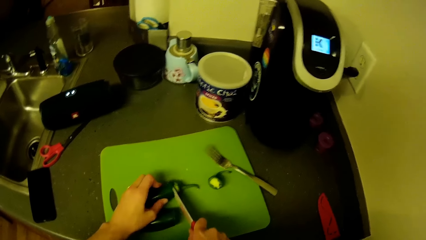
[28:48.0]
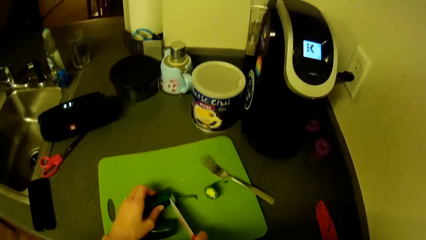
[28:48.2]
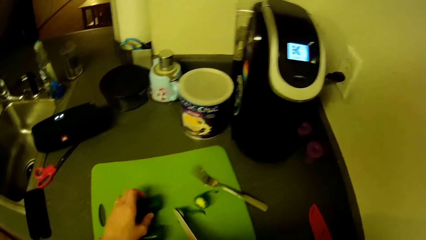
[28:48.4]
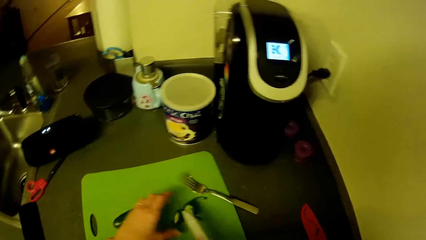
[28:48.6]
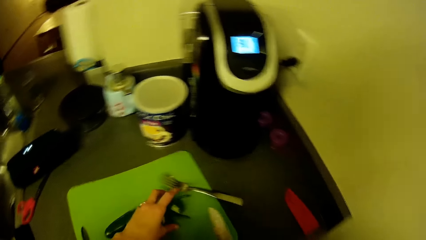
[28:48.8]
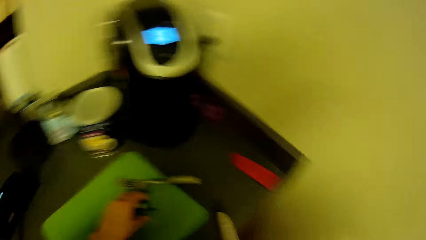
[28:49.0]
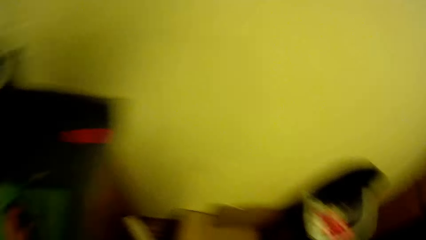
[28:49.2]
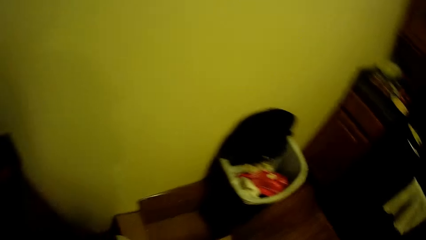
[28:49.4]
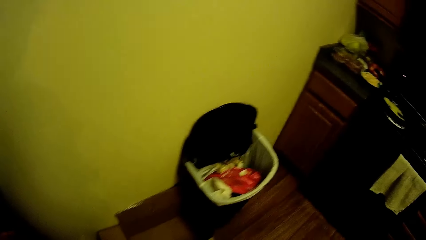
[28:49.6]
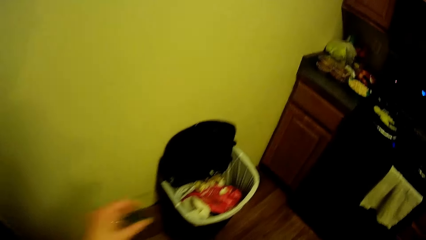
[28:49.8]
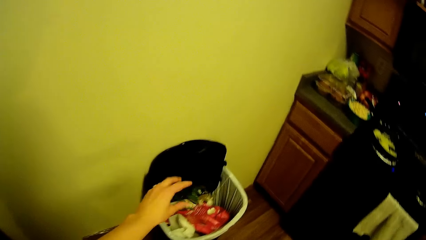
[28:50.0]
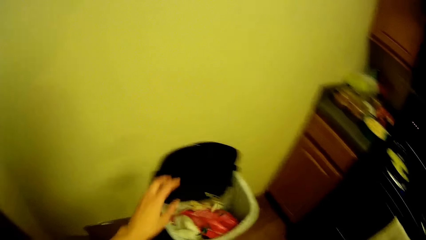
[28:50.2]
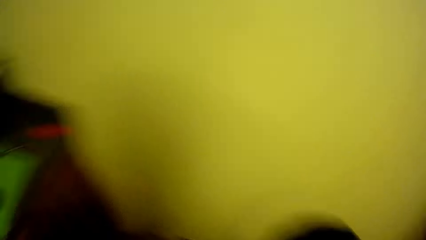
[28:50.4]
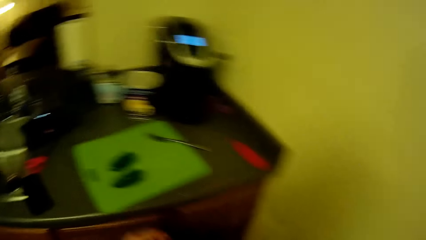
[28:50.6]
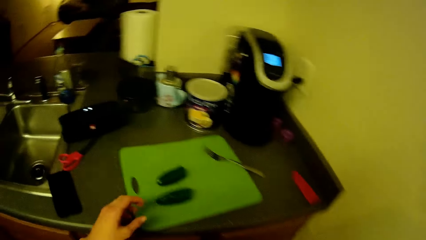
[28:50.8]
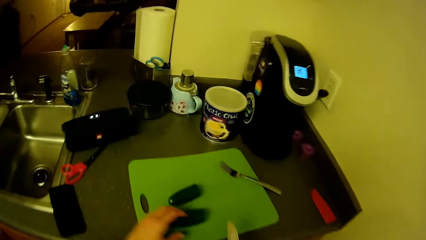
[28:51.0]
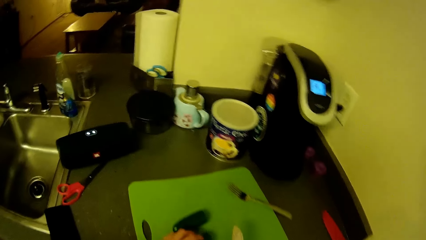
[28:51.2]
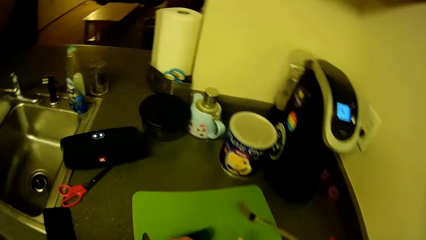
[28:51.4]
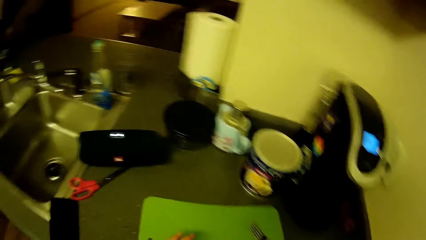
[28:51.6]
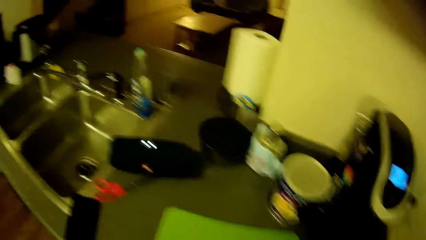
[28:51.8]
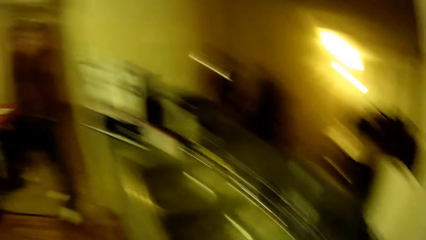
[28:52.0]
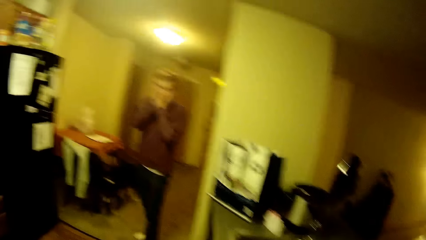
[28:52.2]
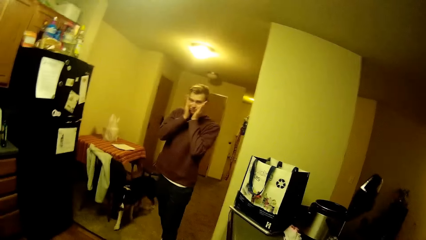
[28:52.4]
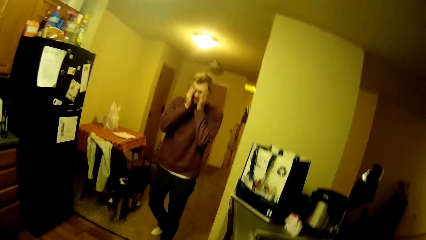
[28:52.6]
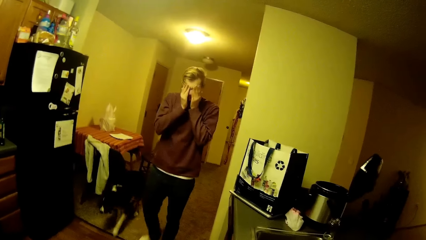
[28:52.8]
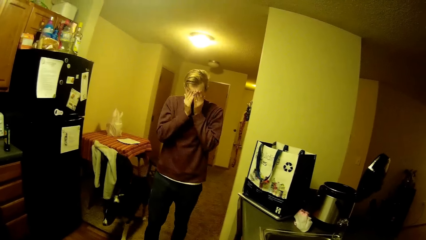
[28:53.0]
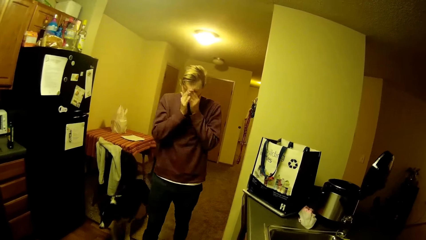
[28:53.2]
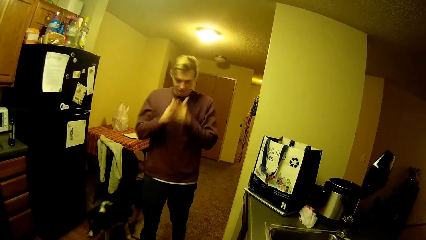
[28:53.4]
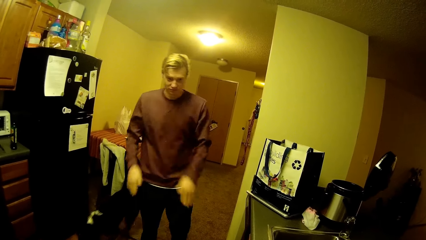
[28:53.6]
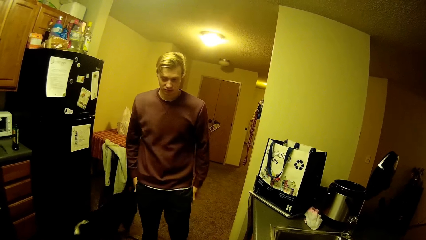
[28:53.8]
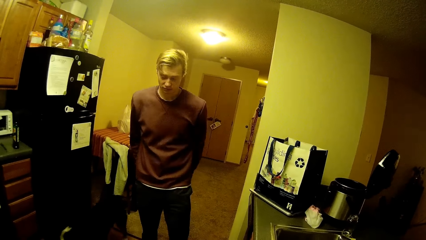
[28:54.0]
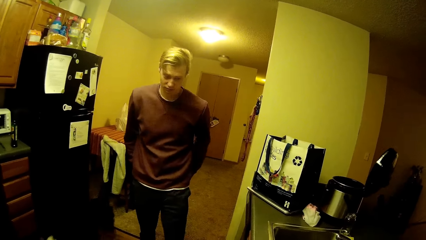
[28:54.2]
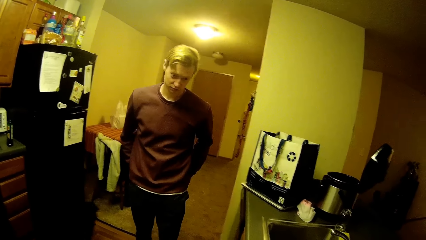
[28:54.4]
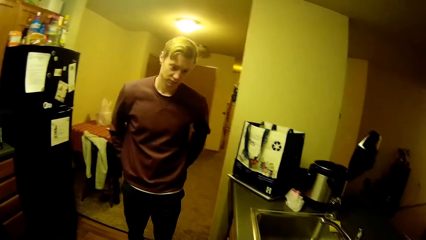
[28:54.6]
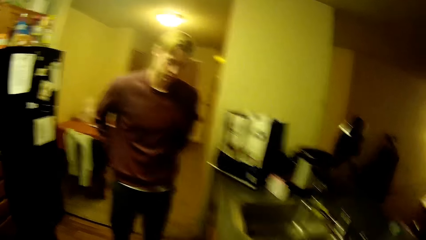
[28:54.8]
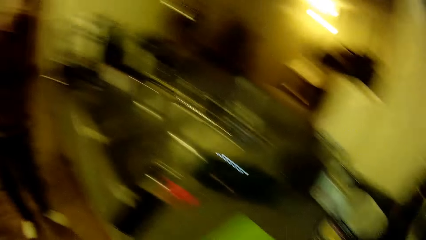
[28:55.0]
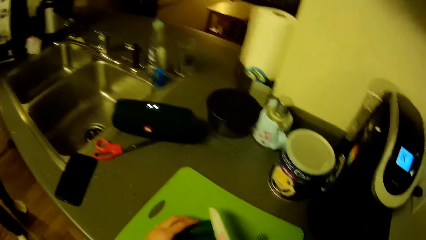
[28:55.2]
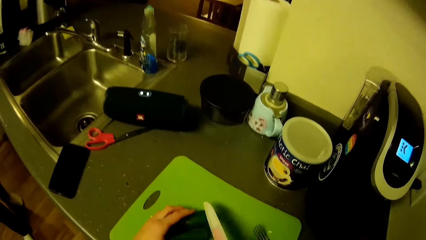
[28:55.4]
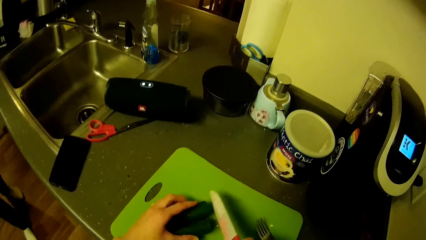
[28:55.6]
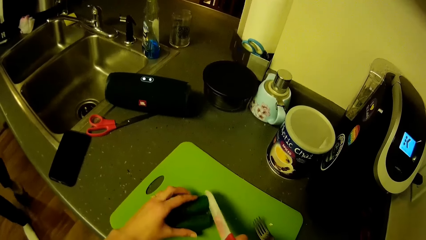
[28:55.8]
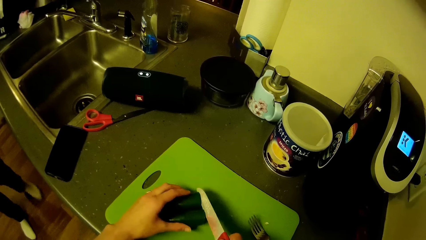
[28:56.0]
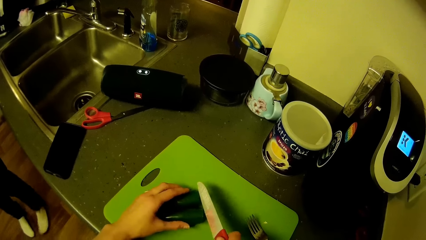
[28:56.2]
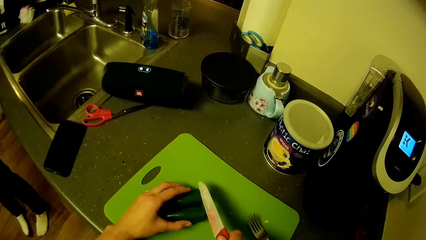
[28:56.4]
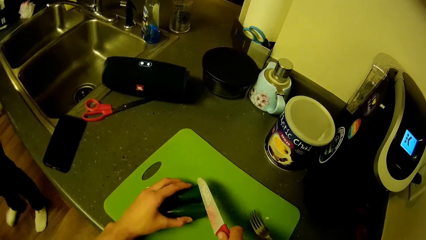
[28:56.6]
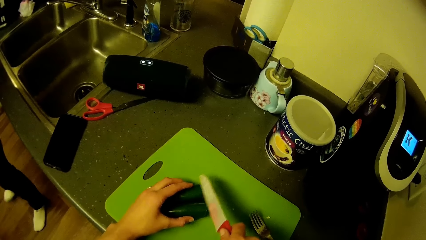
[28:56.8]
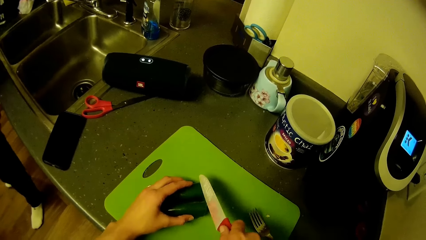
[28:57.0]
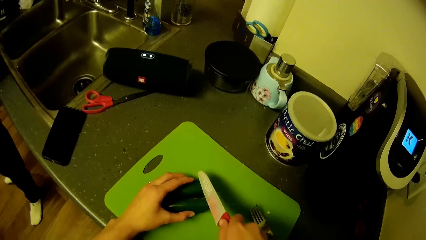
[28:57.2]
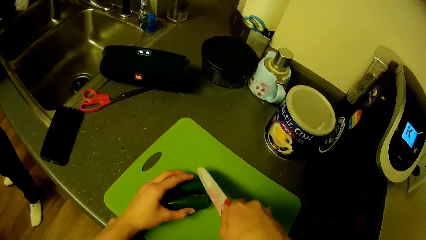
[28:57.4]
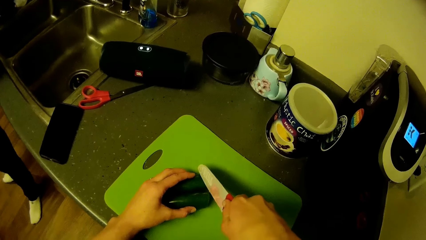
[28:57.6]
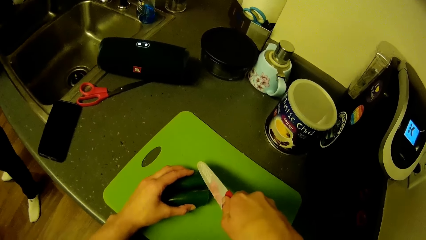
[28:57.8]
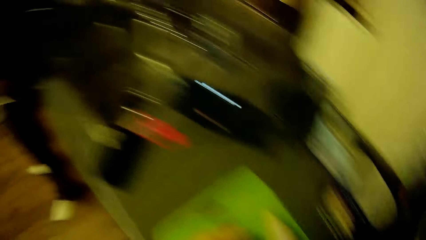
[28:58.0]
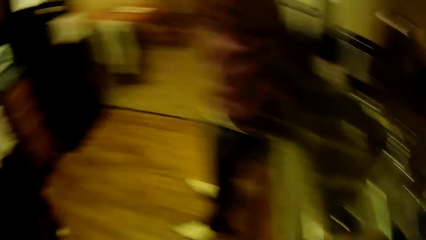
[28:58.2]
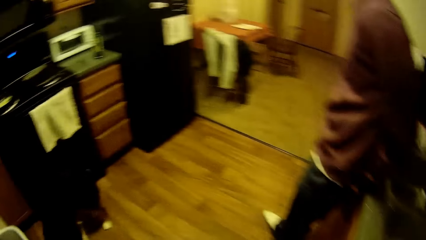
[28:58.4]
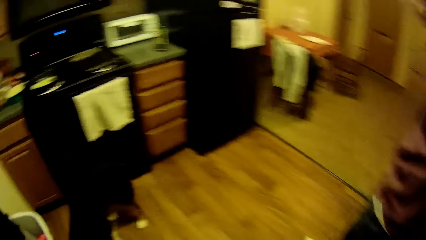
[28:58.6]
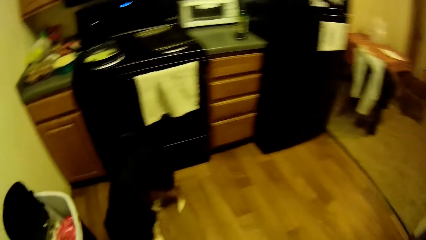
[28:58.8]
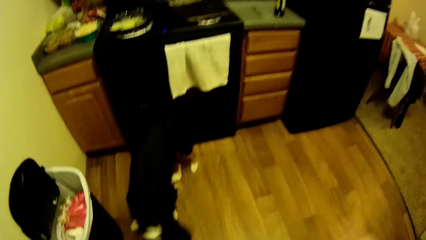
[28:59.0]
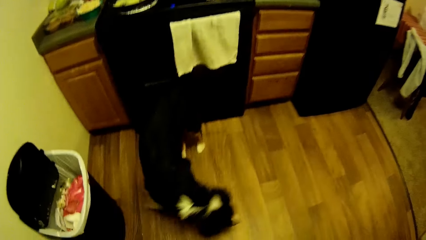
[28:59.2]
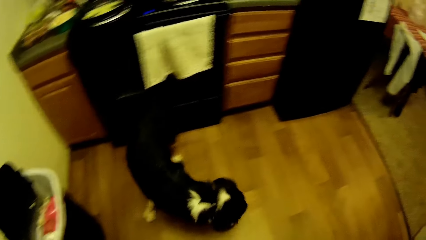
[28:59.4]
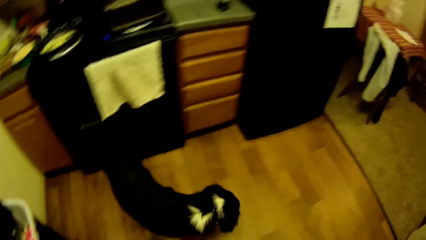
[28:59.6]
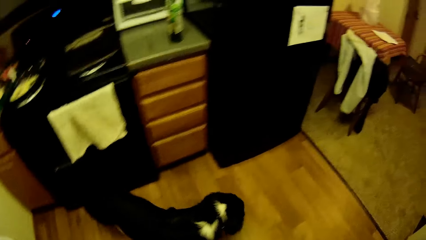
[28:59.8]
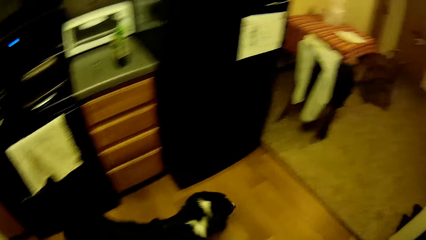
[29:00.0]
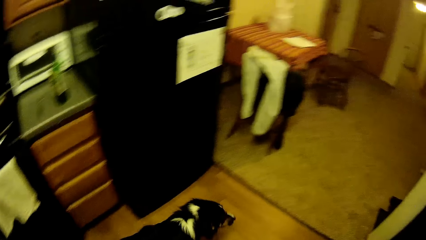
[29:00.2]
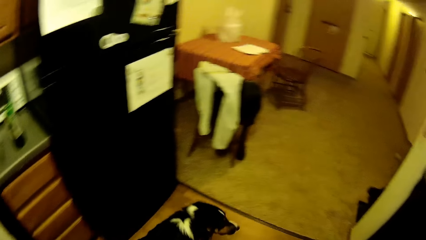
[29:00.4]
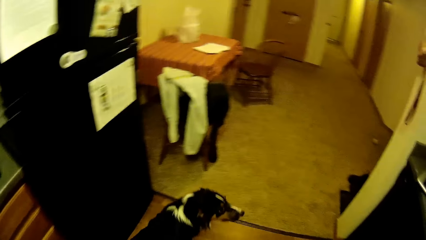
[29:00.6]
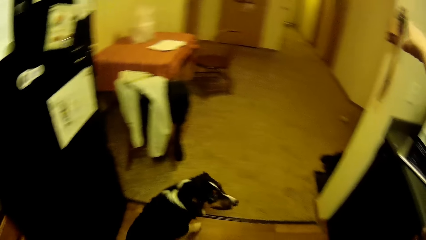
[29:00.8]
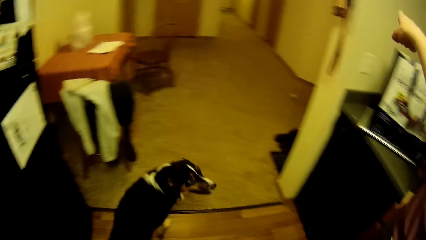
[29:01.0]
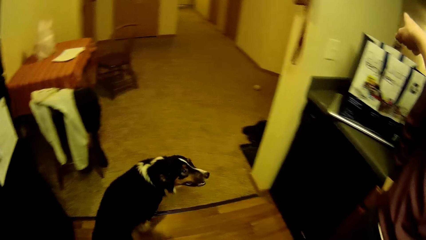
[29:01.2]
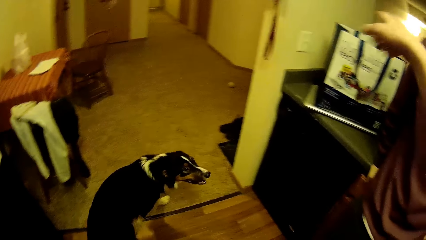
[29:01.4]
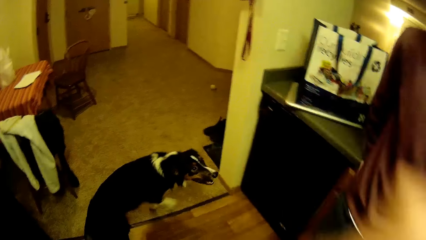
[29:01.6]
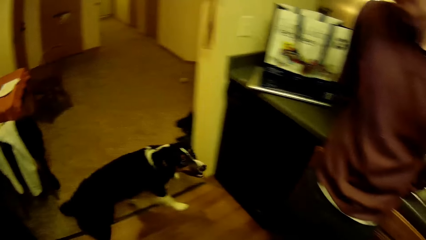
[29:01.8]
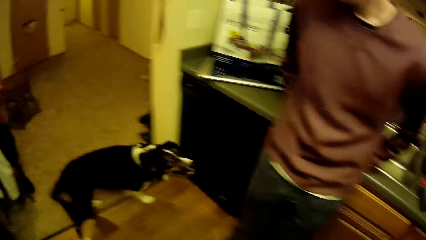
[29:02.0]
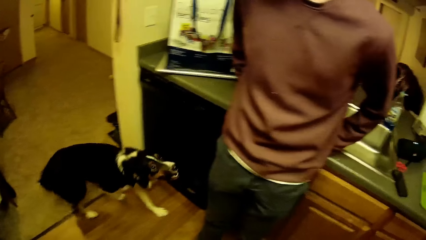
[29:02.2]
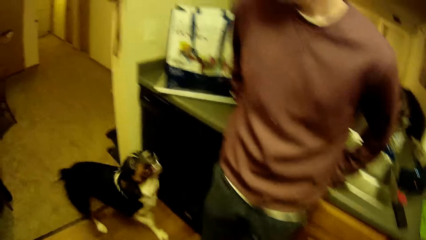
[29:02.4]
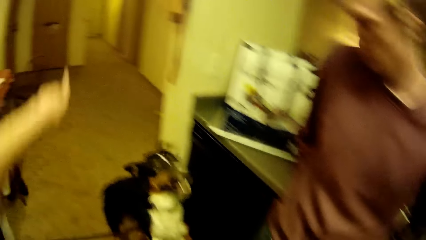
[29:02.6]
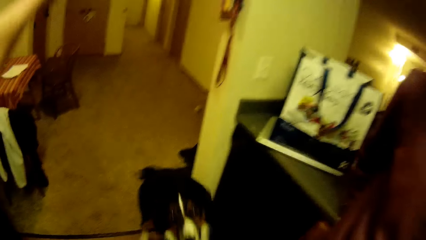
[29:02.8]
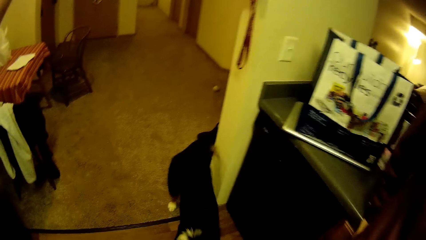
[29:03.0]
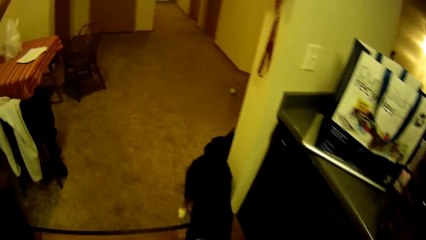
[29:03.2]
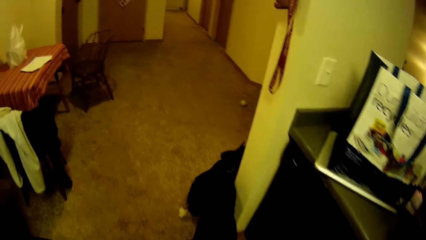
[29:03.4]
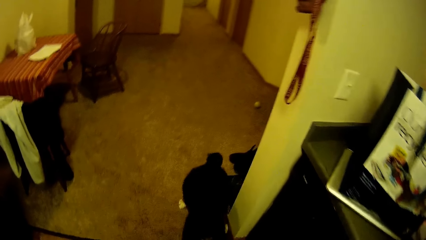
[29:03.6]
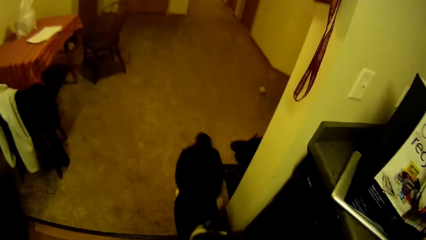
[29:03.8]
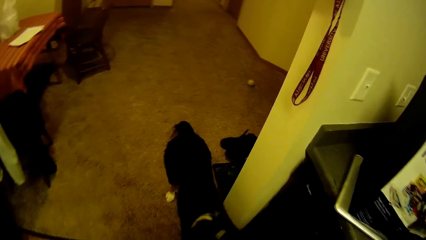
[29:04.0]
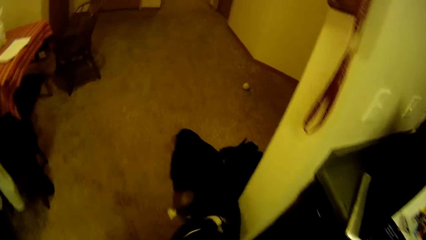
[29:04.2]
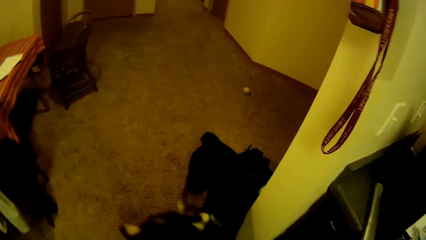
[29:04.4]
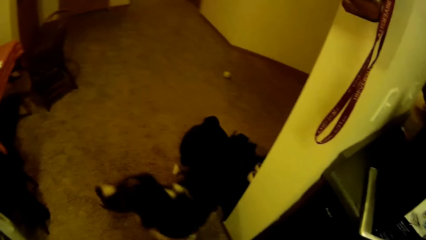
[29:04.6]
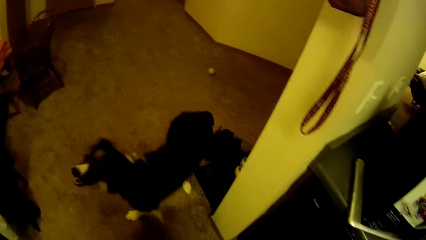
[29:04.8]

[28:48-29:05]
The camera wearer drops the top part of the green pepper in the kitchen bin with his hand. He cuts the green pepper. A man holds the eyes. The man holds the trouser. The camera wearer places the knife on the green pepper. He talks to the man.
